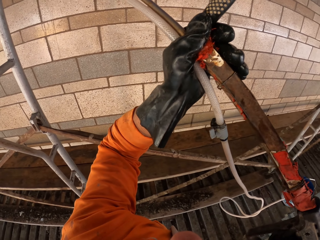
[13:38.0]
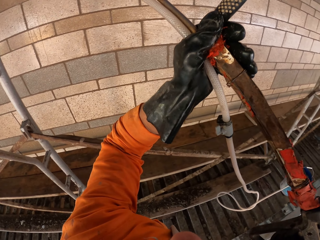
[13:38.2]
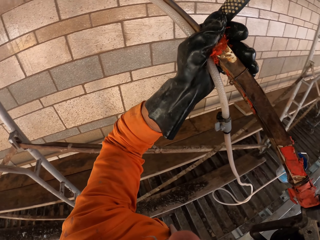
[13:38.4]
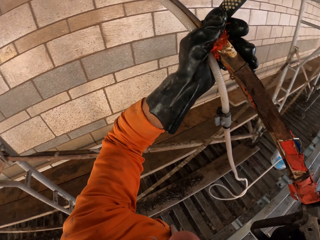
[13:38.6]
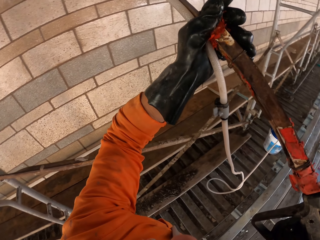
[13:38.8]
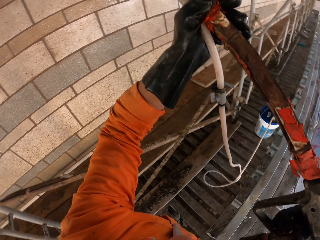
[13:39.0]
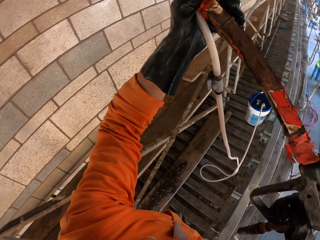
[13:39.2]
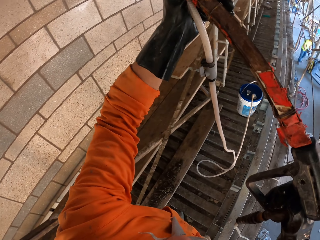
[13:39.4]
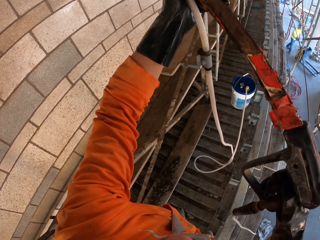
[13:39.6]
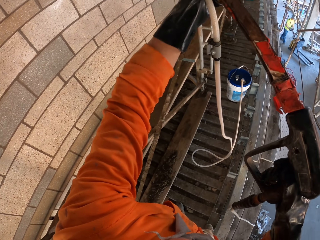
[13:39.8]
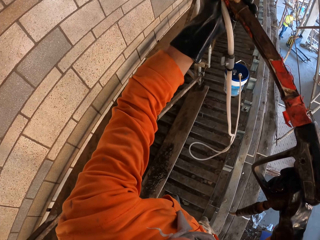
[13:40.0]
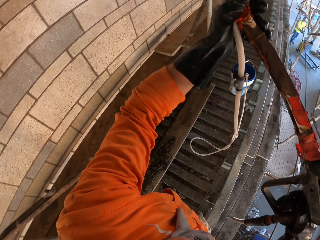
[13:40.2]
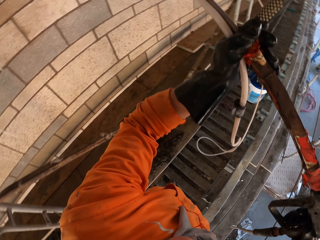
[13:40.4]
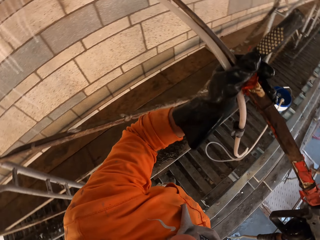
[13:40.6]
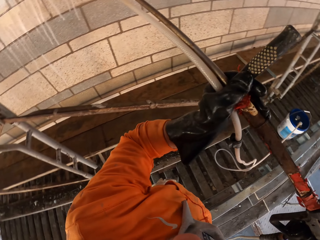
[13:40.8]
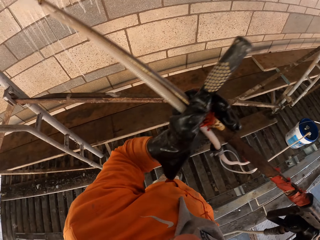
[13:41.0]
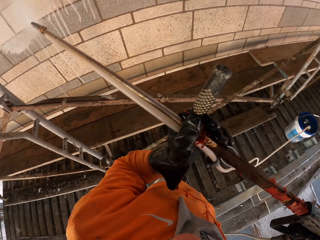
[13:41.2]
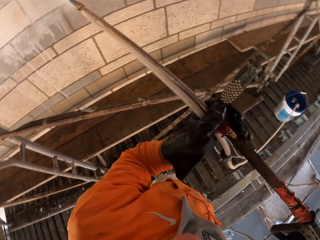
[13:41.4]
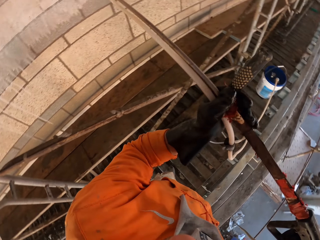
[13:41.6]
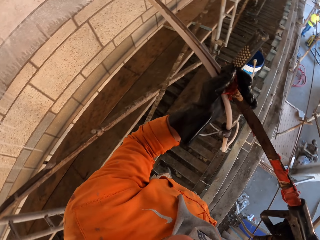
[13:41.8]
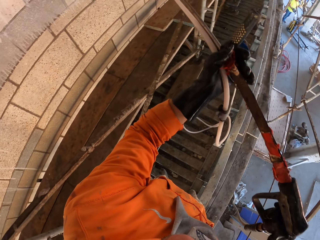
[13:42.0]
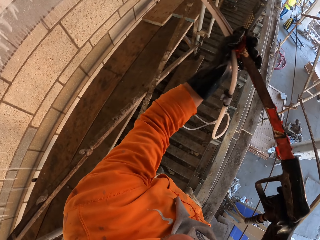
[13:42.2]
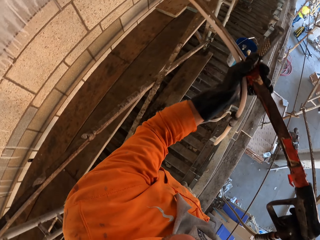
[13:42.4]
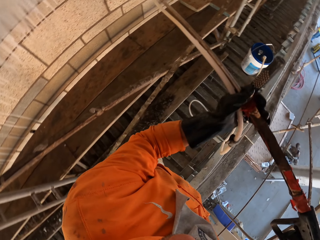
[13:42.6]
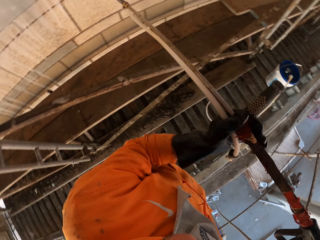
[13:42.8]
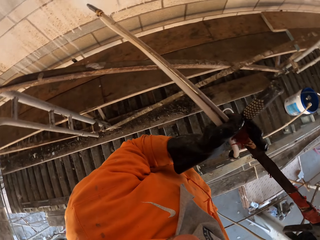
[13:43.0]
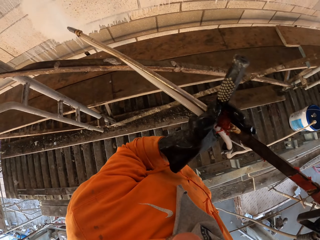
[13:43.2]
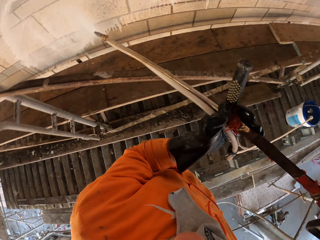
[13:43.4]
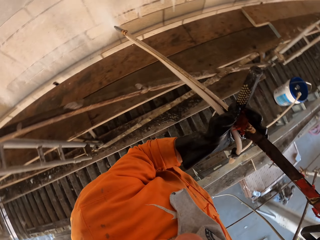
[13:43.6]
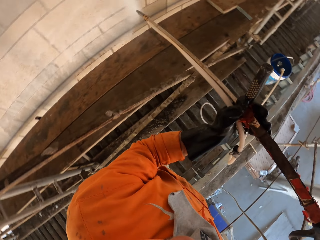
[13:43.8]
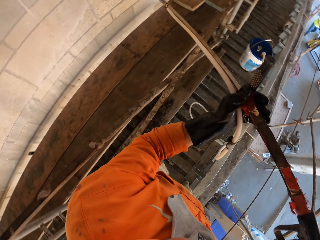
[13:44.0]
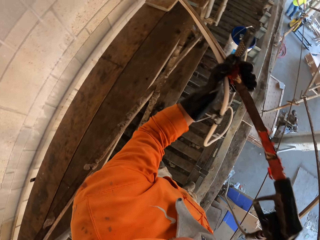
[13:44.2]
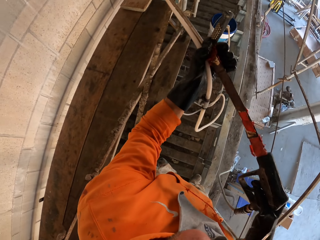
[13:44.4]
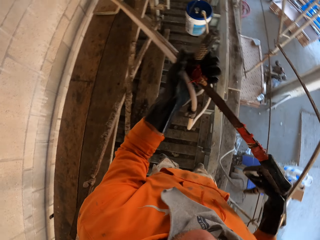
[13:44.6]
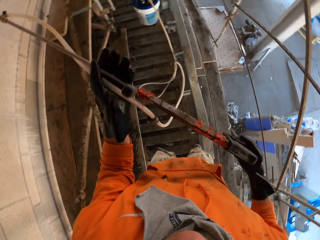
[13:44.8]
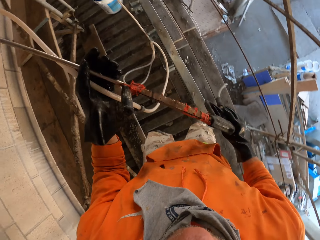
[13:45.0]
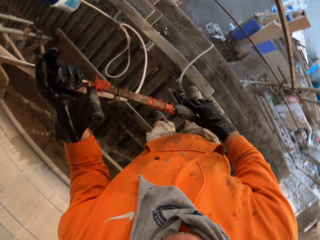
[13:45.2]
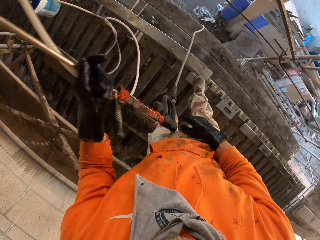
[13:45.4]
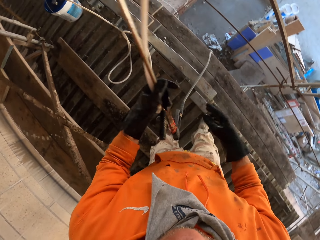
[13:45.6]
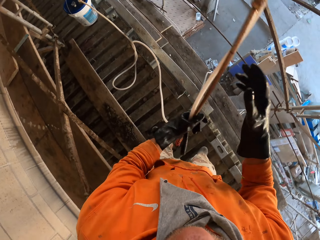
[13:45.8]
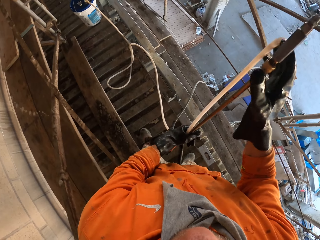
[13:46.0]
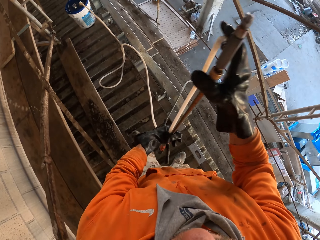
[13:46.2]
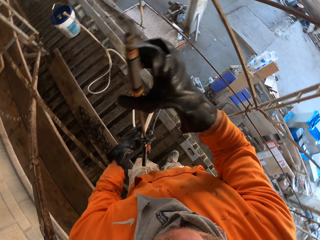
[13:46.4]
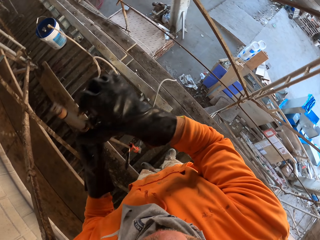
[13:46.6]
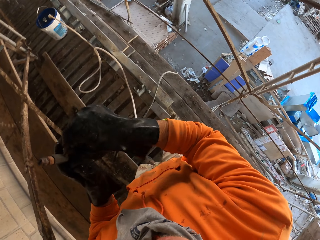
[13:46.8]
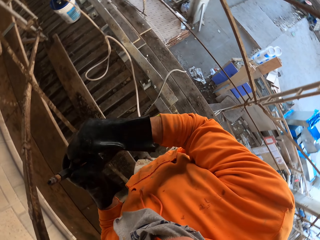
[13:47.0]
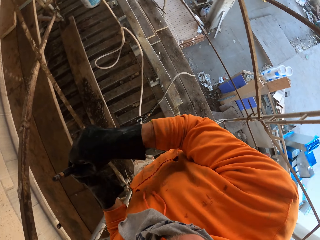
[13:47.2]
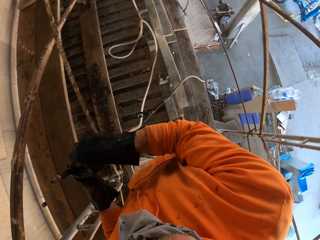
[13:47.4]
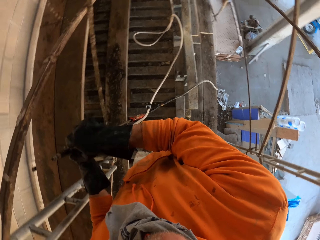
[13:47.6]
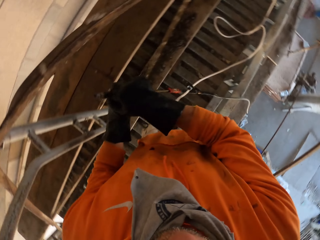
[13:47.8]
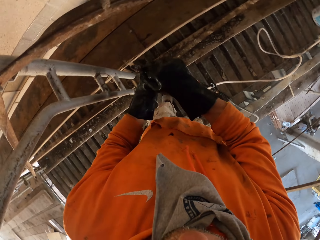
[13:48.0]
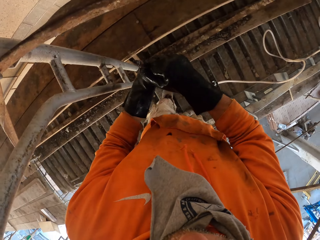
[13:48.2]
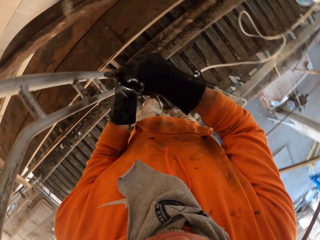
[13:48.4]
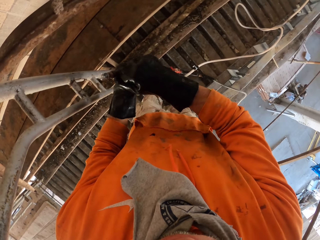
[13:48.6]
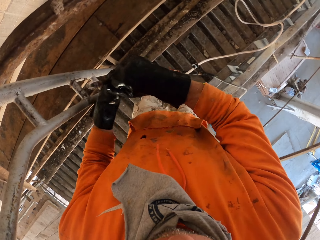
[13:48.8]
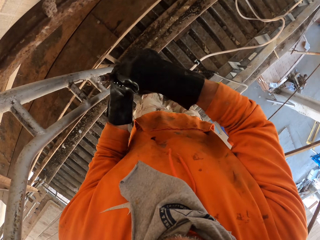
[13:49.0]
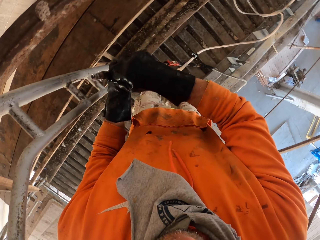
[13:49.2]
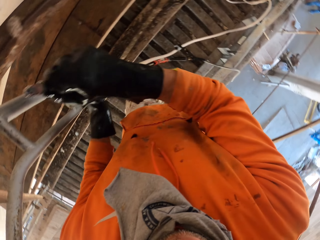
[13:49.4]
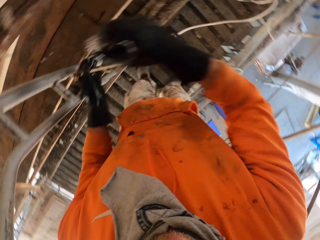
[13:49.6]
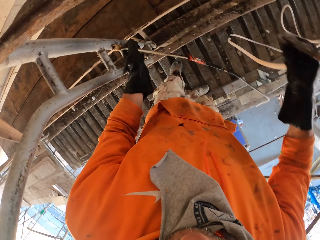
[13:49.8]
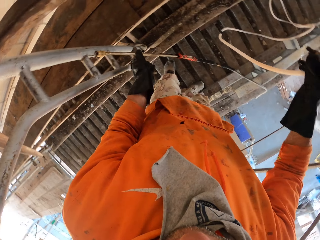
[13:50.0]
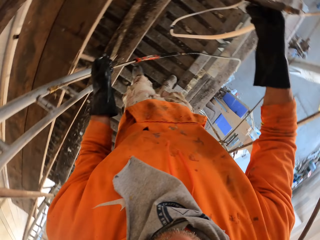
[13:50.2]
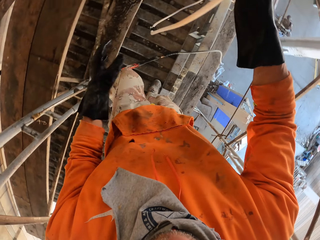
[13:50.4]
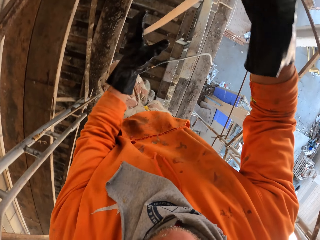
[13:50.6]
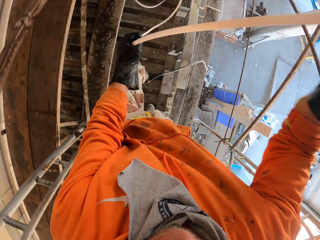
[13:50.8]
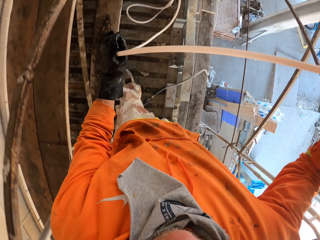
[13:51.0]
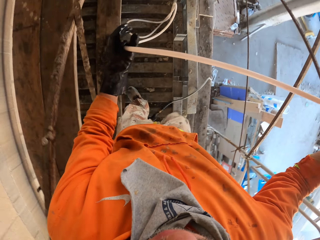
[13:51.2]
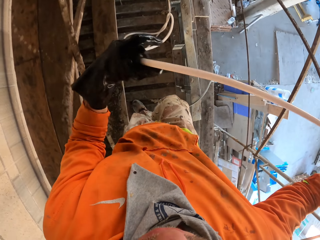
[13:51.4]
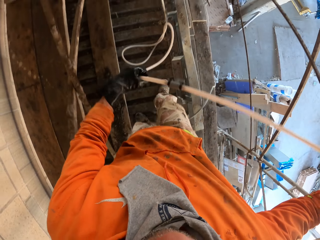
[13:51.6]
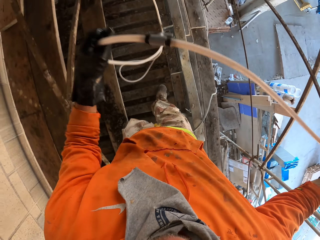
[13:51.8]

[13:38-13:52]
The camera wearer lowers the pressure washer nozzle. They remove the pipe from the spraying gun. They fix the pressure washer nozzle.

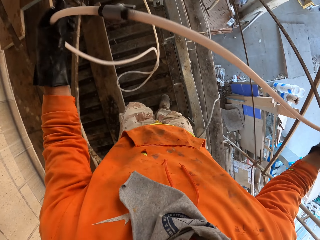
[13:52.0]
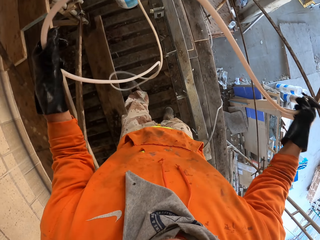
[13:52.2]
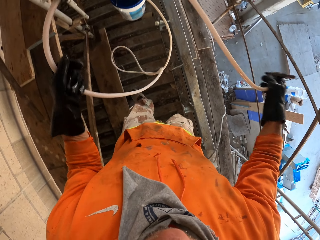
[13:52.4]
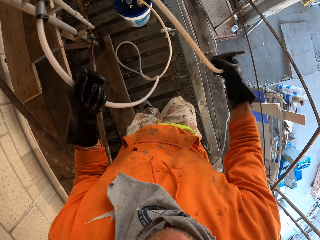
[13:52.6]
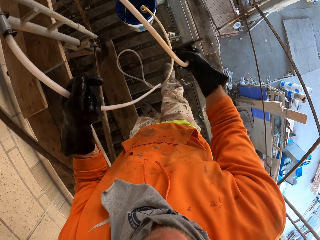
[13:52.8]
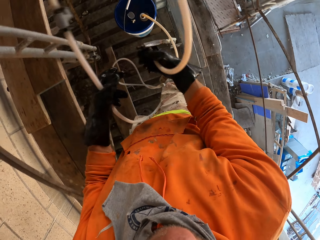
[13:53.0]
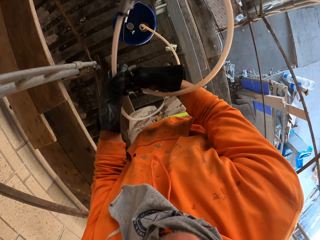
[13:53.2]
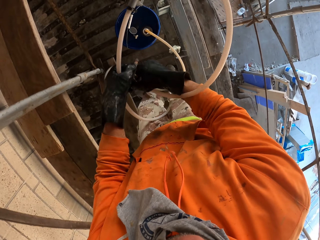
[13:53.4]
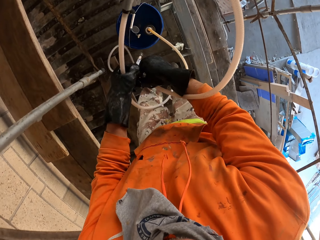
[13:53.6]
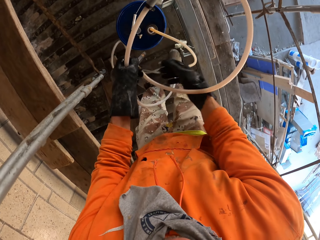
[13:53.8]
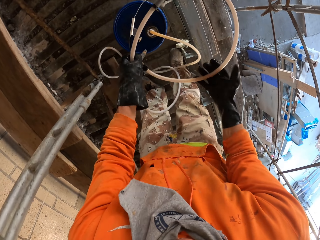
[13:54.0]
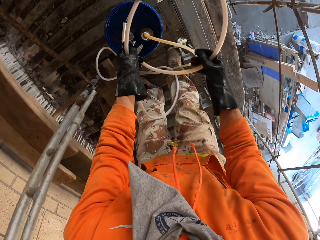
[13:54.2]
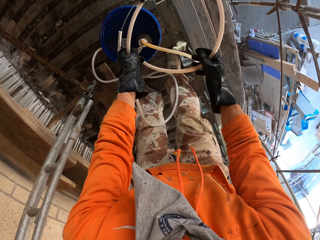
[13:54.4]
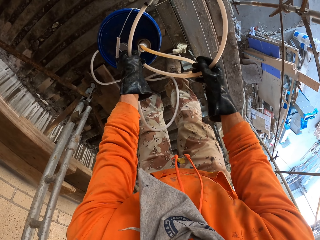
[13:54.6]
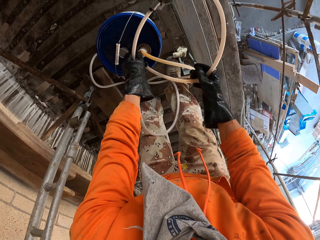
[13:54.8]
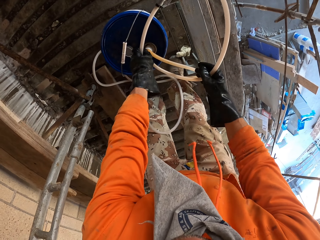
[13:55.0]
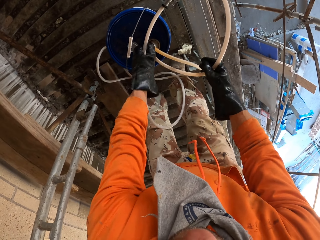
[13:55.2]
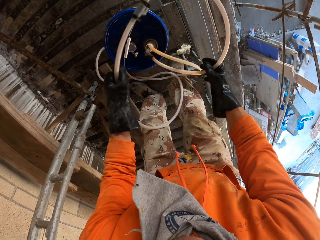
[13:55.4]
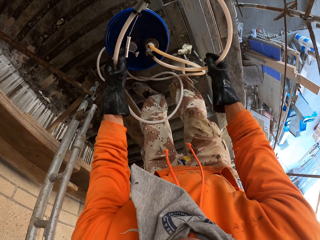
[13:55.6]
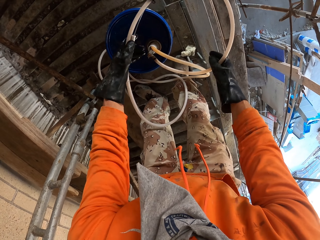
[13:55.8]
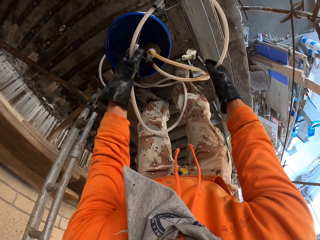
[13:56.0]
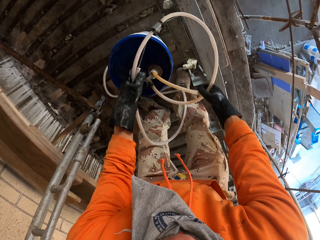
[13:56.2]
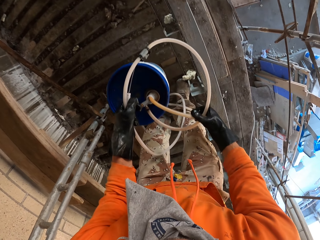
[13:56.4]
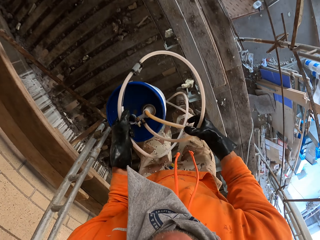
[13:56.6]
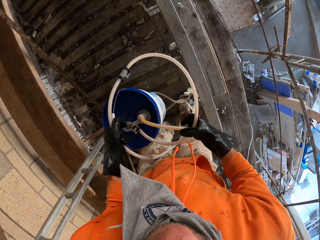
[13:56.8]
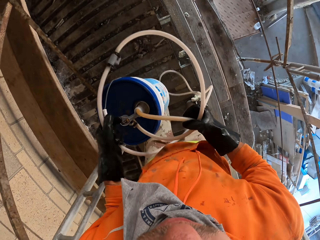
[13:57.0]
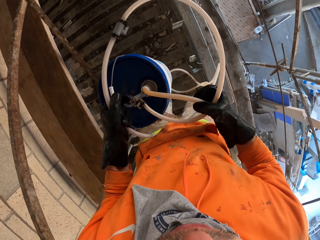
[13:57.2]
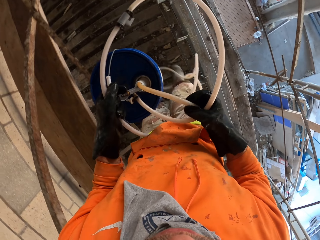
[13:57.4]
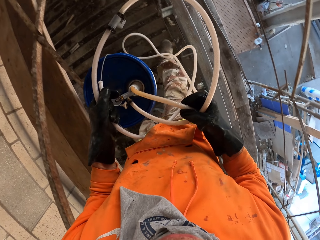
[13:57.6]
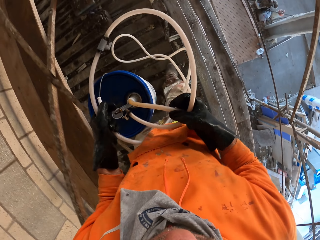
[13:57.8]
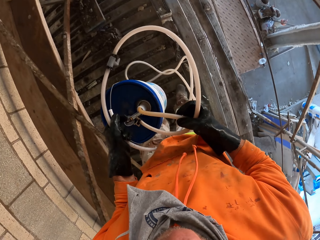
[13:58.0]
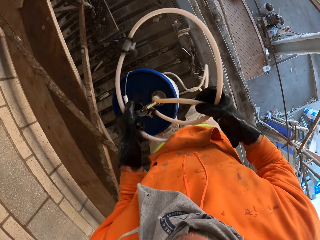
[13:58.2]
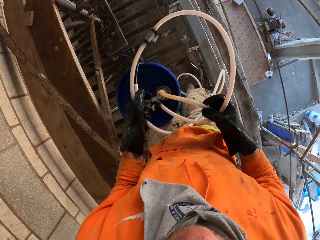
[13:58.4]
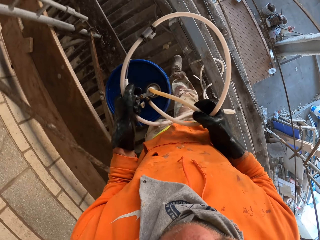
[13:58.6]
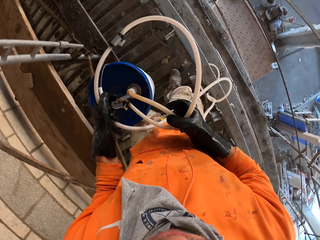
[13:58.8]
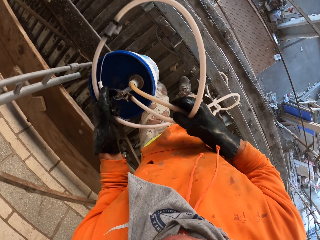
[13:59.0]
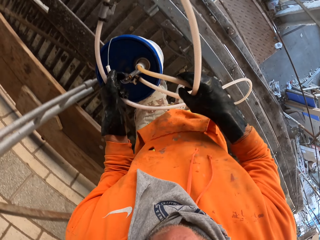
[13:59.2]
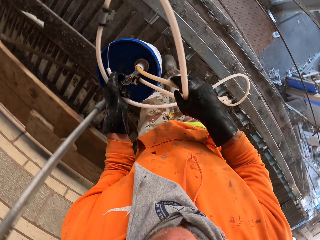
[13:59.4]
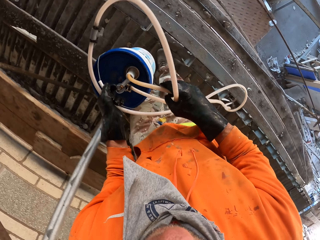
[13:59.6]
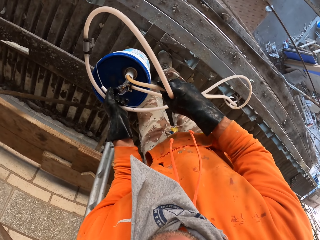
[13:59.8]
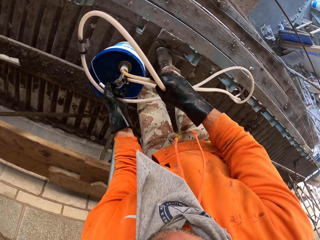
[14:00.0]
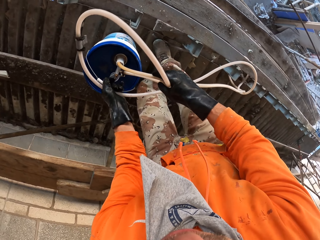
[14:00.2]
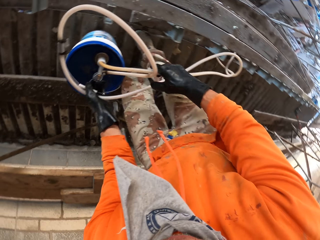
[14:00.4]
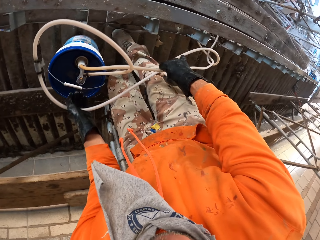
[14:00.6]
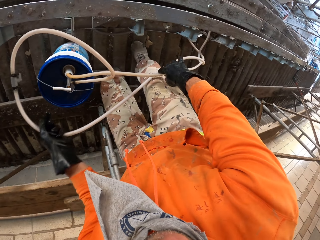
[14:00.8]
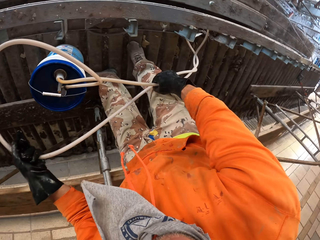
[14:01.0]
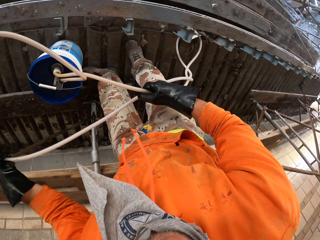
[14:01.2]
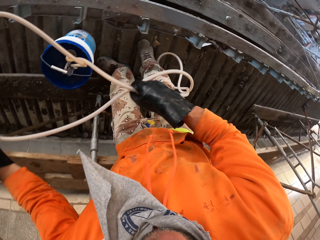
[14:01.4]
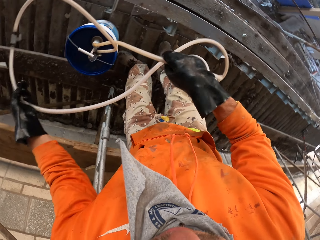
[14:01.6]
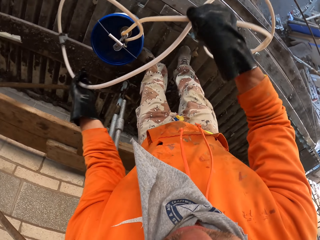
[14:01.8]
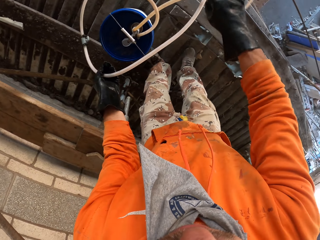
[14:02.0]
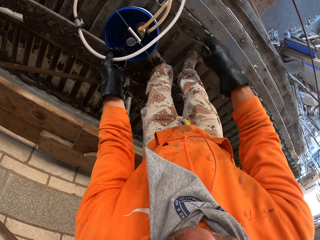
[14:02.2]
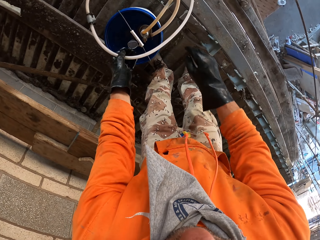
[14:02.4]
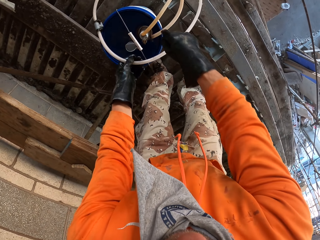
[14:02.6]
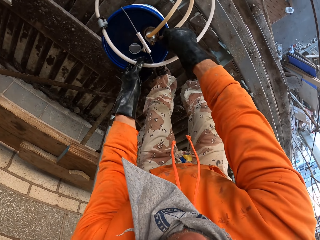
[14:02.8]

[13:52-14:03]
The camera wearer lifts the pressure washer nozzle pipe. They move around. They put the pipe in the bucket. They carry the pressure washer nozzle. They carry the bucket. They put the bucket down. They put the pressure washer nozzle down. They pull the pipe from the ground.
